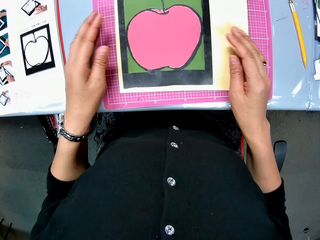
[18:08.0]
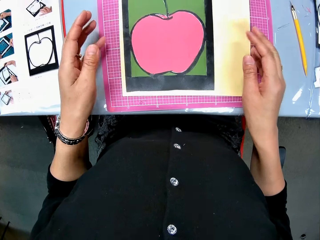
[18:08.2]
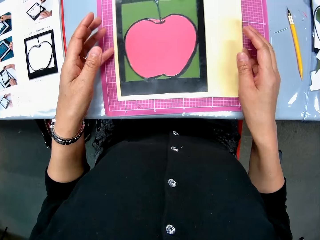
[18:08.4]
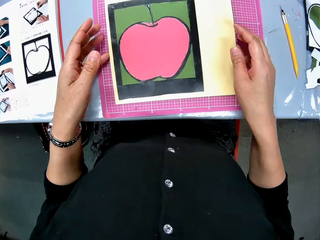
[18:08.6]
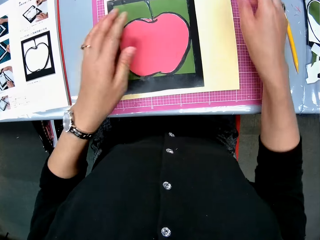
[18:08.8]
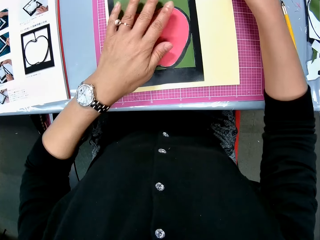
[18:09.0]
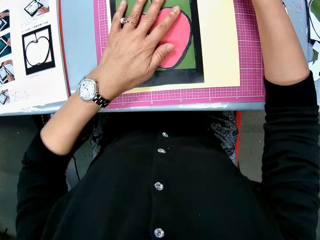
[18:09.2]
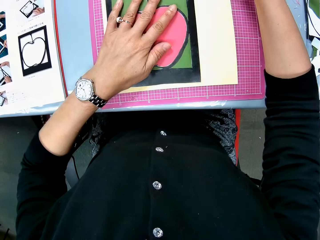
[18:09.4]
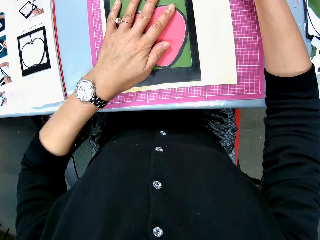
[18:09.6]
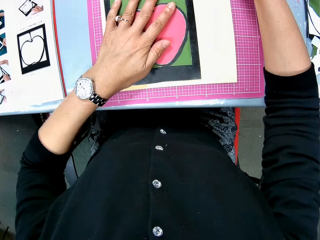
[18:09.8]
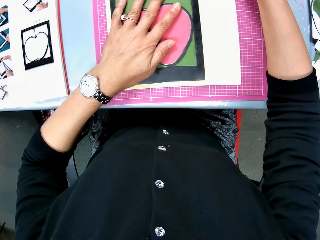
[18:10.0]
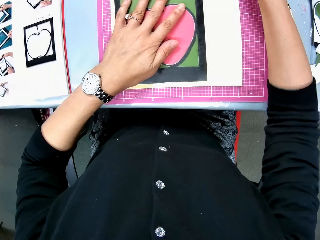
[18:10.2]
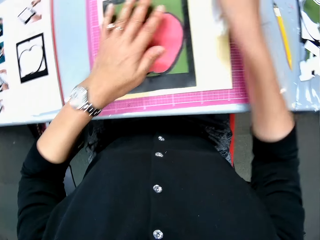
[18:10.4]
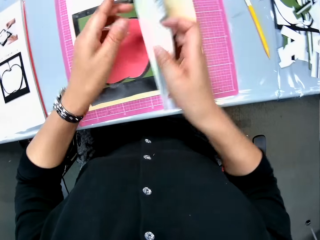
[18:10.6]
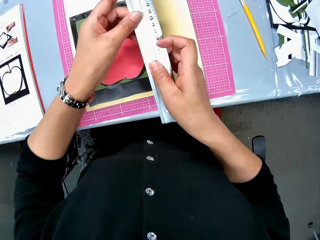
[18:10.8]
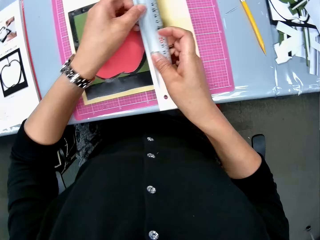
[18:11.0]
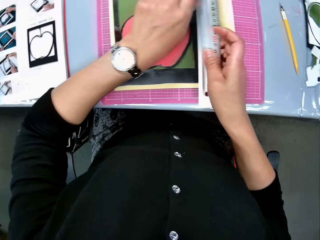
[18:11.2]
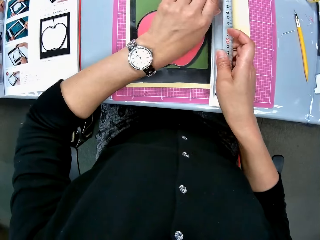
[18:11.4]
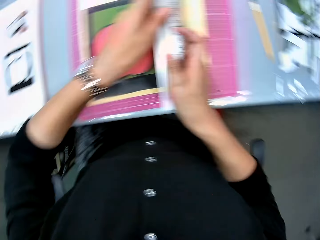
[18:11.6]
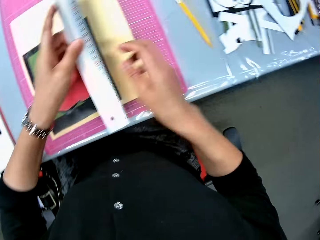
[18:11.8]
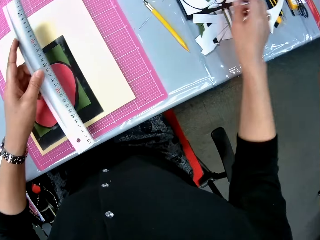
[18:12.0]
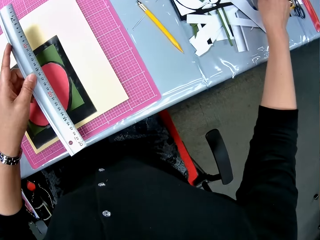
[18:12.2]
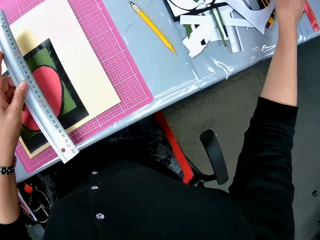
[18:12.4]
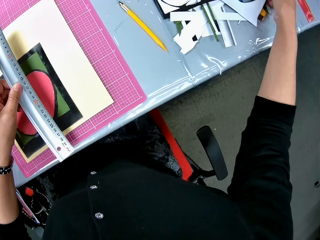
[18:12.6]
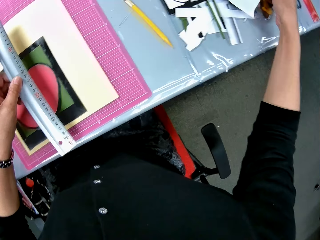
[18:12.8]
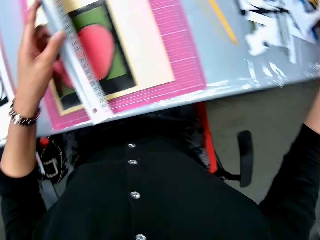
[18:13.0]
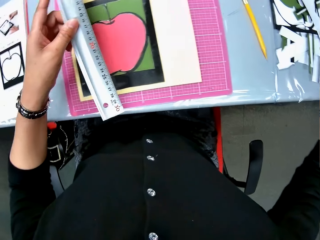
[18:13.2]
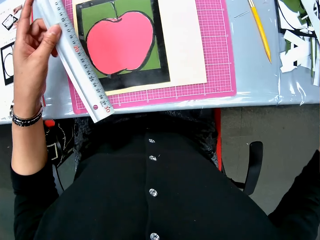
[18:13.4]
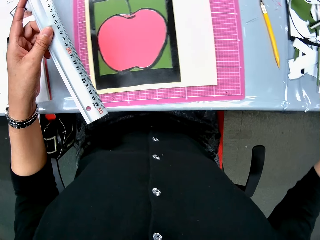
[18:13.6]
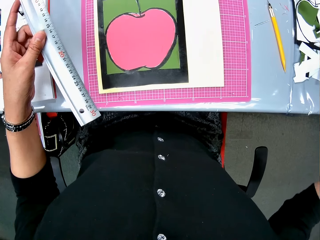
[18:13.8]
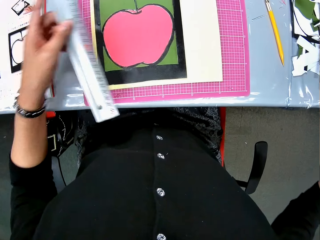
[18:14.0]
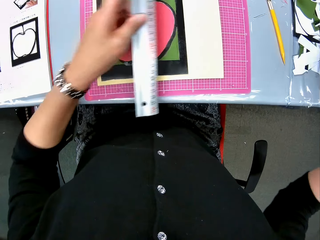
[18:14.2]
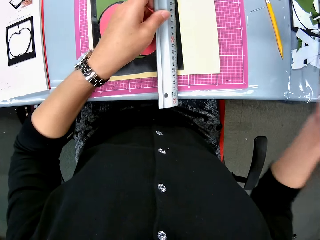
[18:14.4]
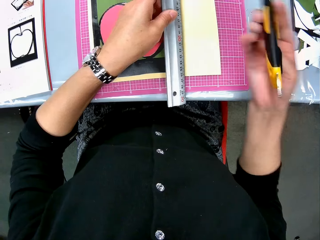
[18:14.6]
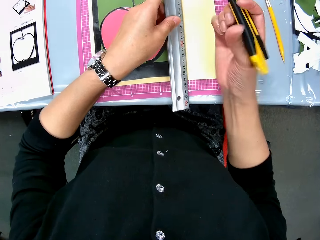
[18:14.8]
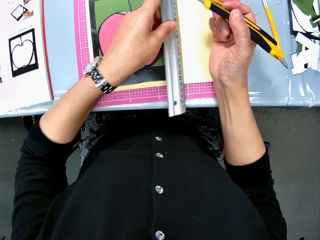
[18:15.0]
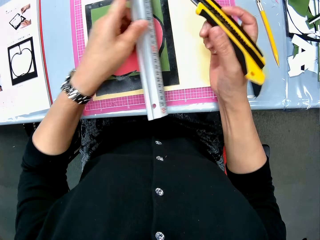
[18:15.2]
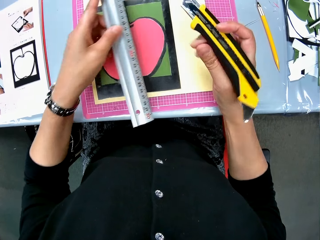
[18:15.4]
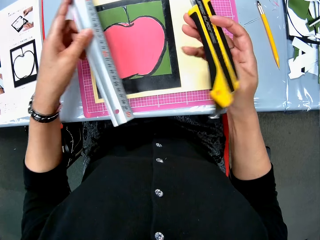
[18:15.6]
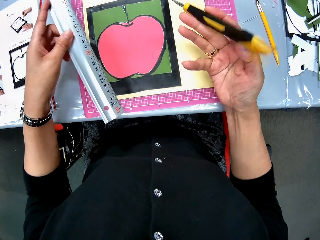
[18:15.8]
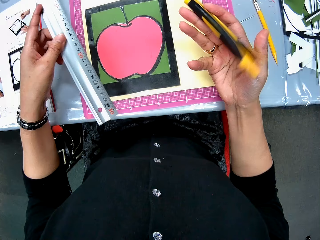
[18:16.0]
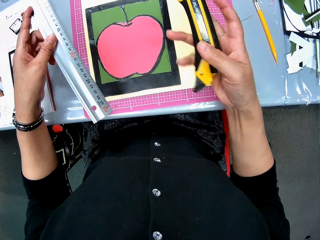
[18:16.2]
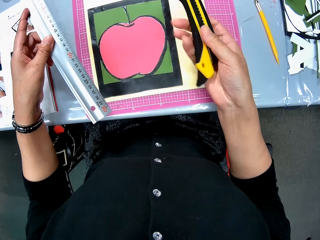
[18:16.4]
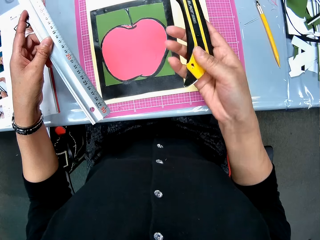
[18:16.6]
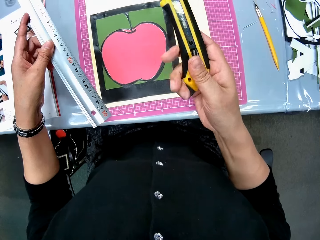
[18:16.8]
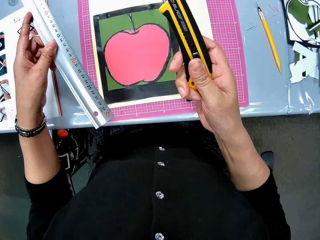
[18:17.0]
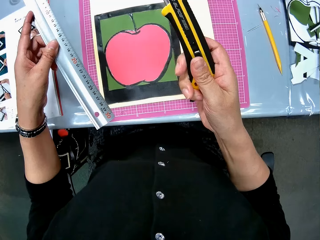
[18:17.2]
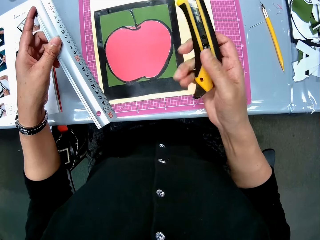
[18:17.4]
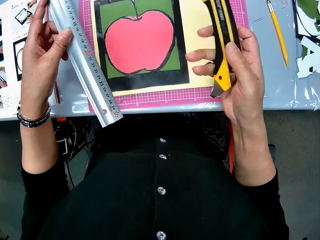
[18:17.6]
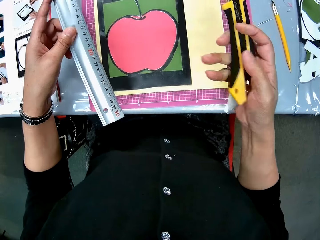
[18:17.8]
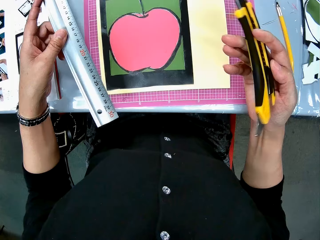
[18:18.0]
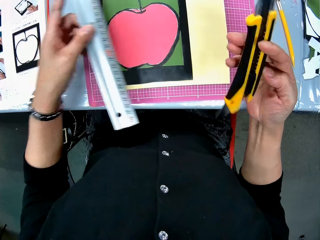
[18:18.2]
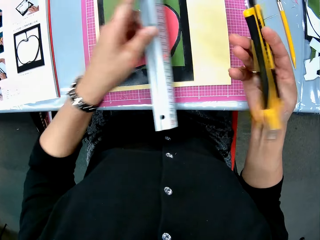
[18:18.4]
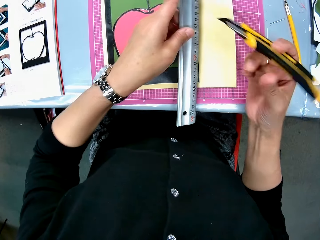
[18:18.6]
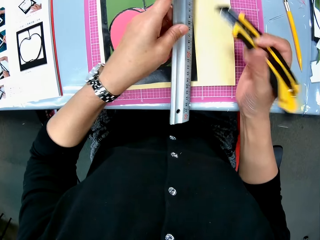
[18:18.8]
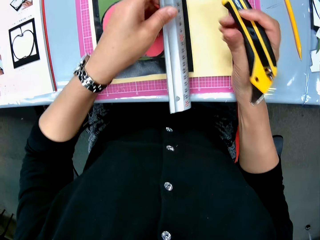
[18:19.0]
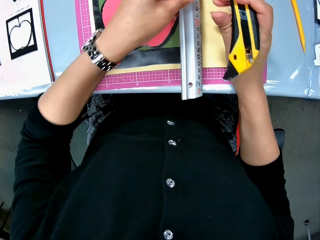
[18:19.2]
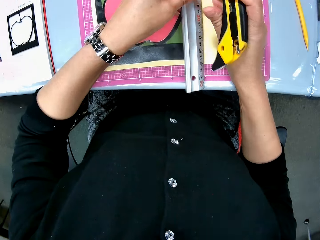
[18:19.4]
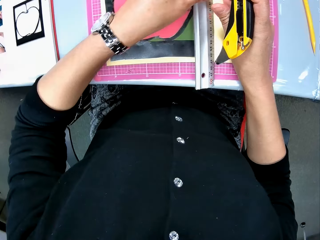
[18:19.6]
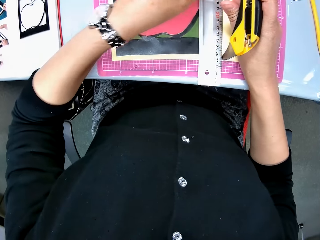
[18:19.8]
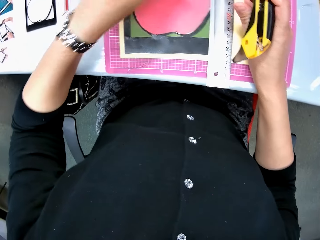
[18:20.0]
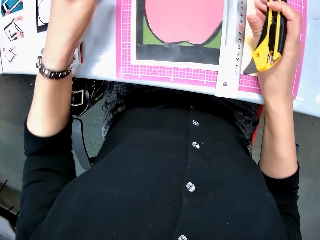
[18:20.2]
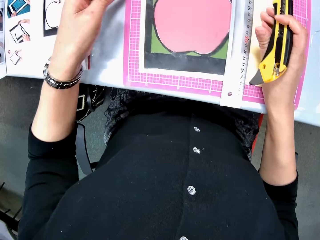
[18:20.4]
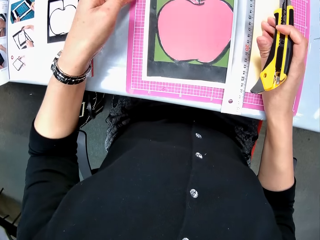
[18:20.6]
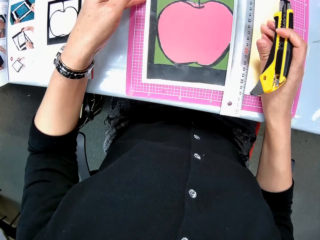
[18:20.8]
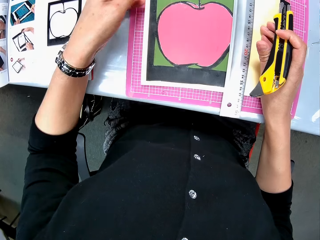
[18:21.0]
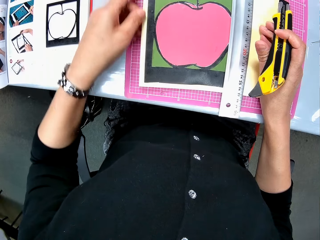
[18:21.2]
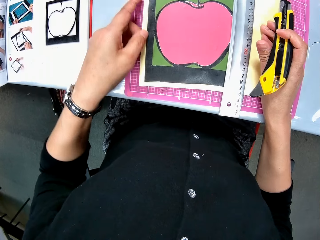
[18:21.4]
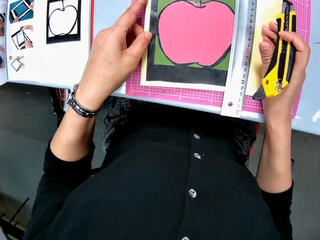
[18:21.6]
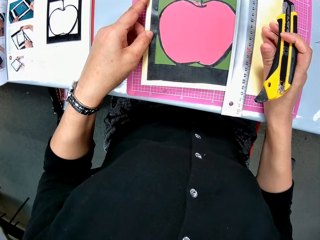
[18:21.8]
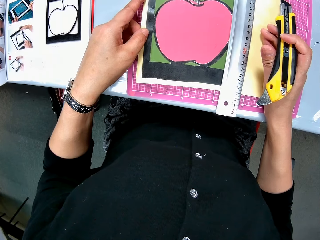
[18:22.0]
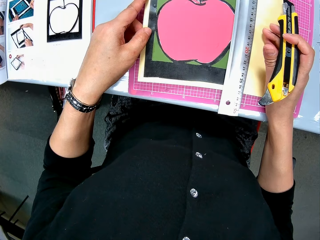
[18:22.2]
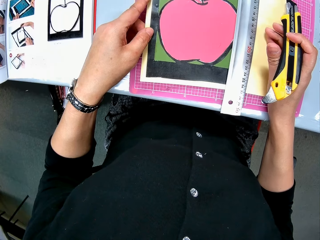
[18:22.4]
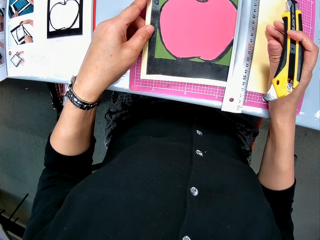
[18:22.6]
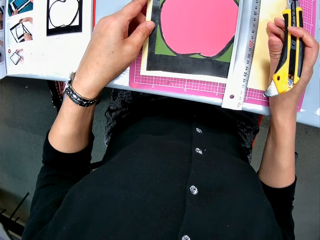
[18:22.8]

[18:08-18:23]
The camera wearer aligns the cardboards. They pick up the ruler. They take the folding knife or cutter. They put down the measuring ruler. They push the cutter blade out. They drop the ruler on the cardboard. They shift the cardboard.

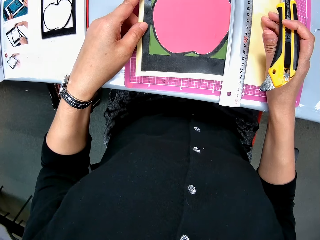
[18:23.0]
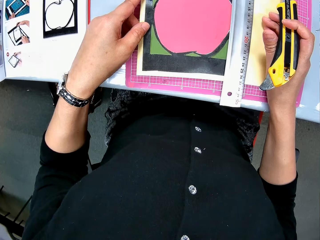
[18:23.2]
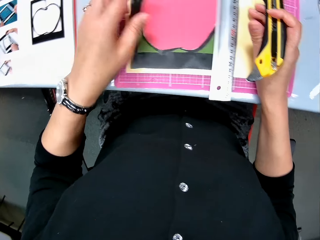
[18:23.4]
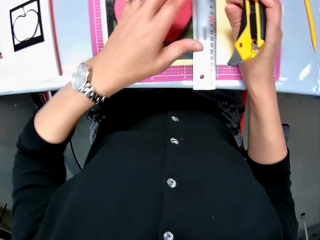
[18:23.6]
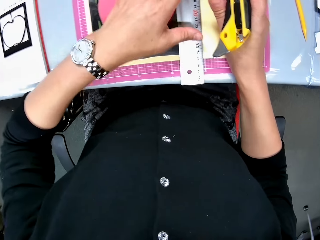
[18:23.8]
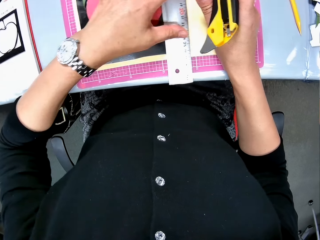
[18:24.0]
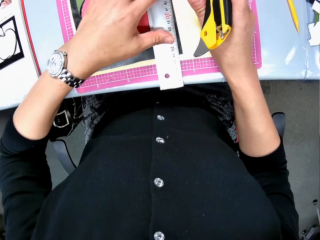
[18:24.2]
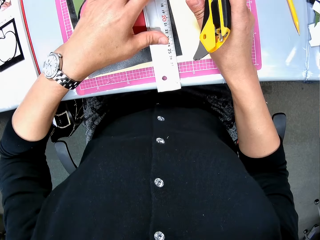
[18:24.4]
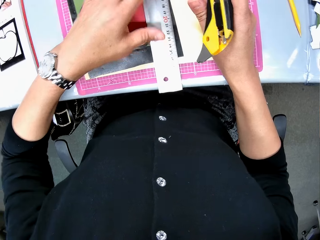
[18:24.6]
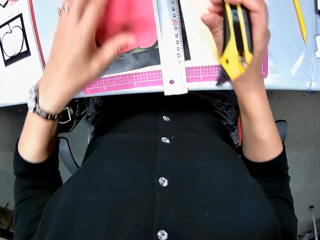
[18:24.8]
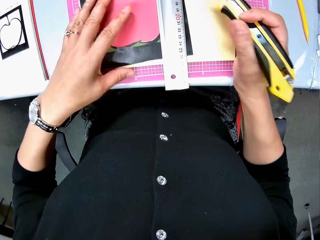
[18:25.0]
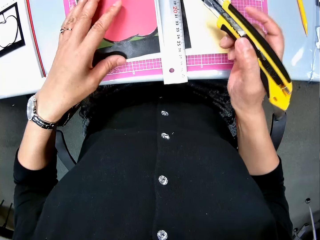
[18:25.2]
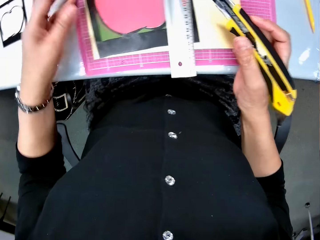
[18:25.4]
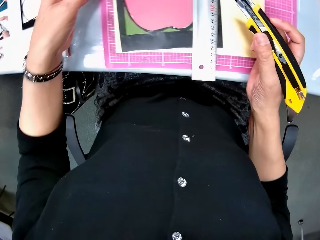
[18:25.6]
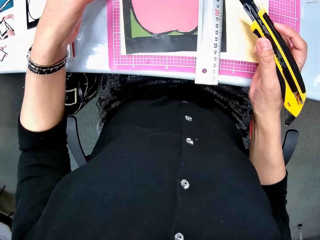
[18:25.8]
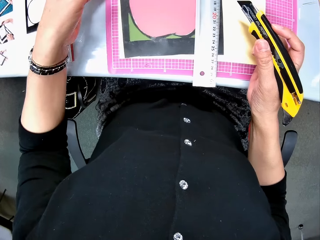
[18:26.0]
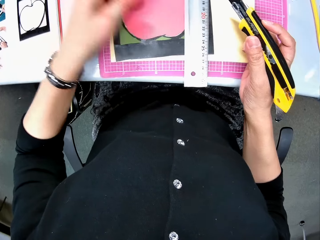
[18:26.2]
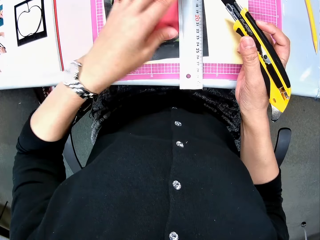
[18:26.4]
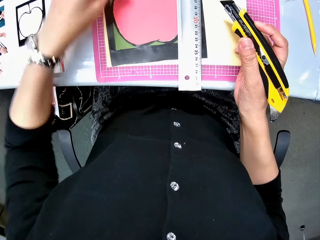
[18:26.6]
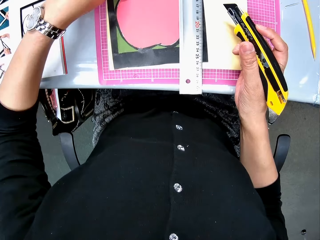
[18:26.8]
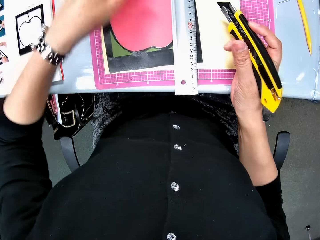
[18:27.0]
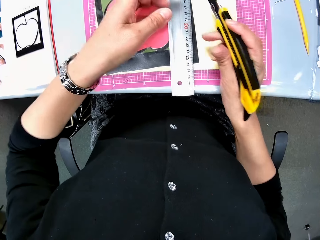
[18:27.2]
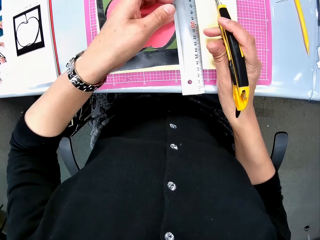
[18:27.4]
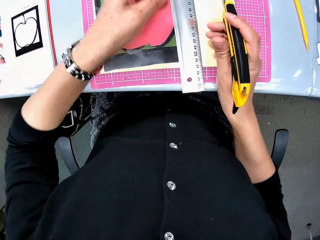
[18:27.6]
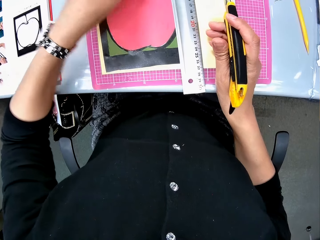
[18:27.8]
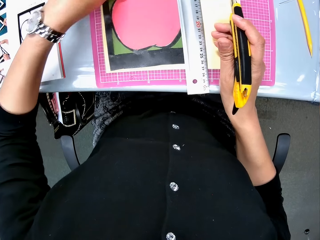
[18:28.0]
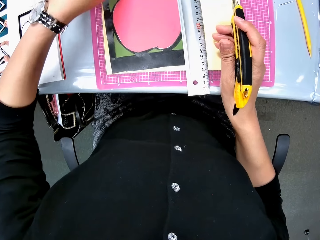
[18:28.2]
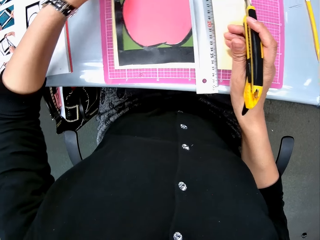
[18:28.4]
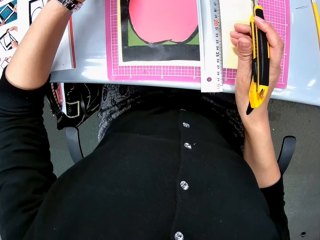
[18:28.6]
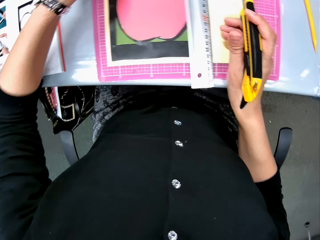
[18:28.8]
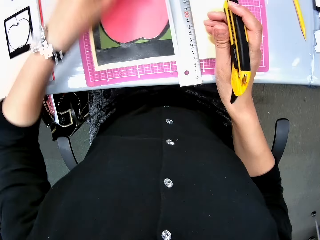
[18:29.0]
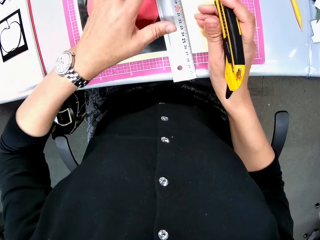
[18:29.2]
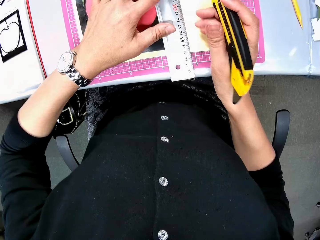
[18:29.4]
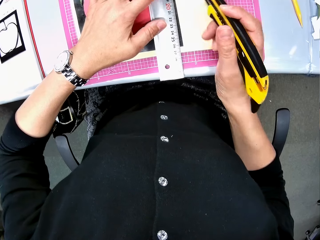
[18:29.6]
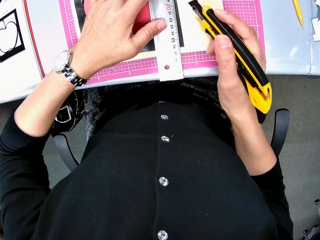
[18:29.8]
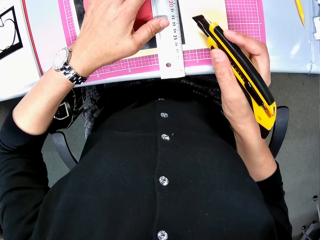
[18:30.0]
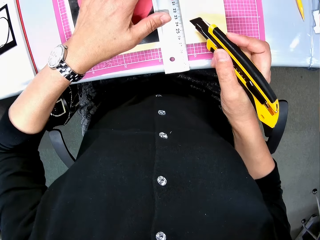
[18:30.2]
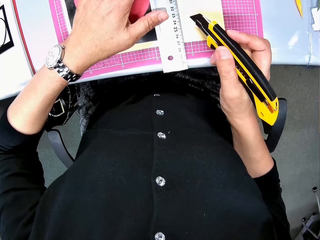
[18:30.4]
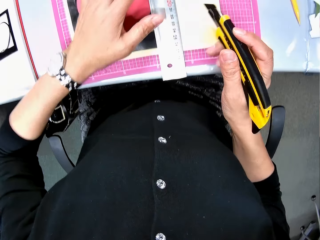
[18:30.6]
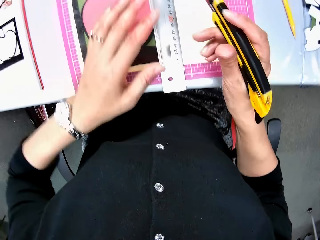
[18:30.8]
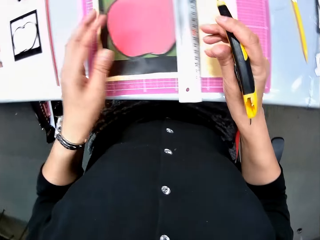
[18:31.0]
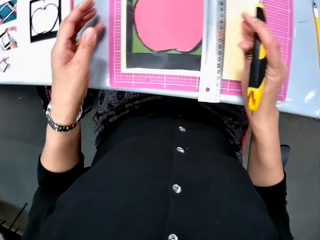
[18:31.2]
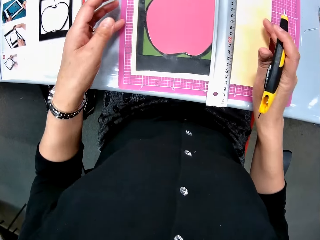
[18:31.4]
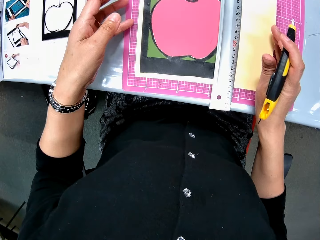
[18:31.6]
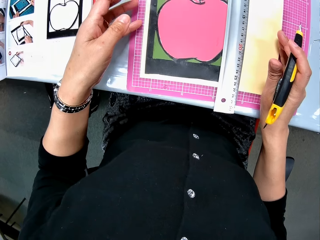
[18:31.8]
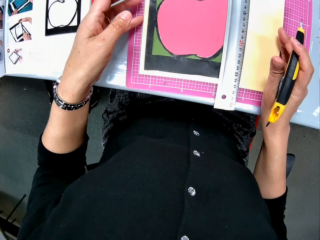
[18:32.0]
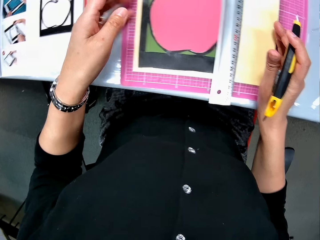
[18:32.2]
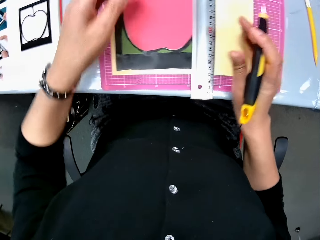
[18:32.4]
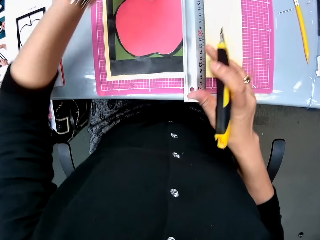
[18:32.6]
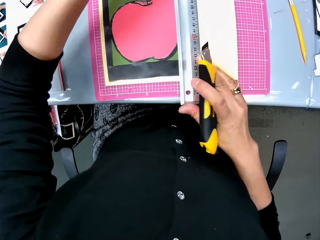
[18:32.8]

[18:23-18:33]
The camera wearer adjusts the ruler. They shift the ruler.
